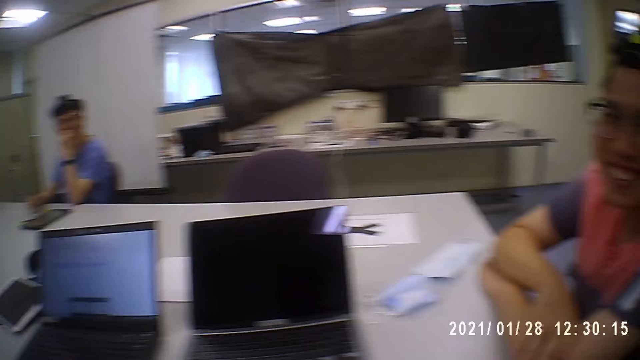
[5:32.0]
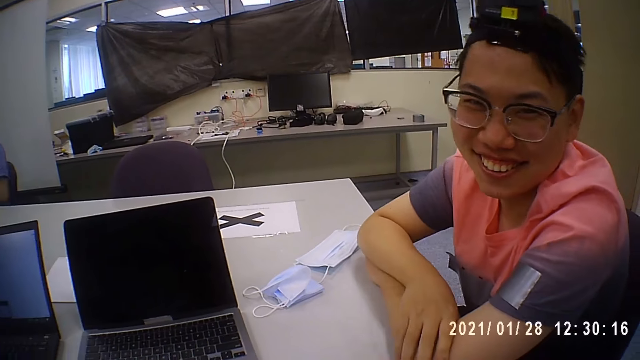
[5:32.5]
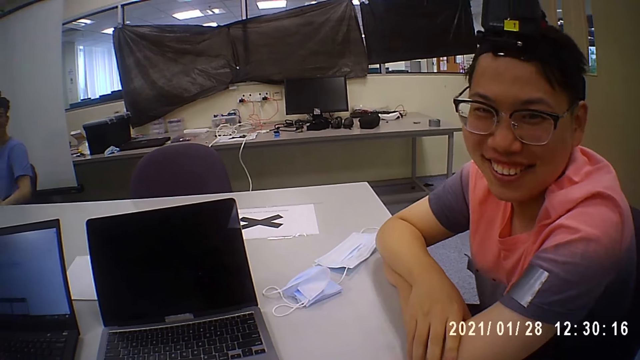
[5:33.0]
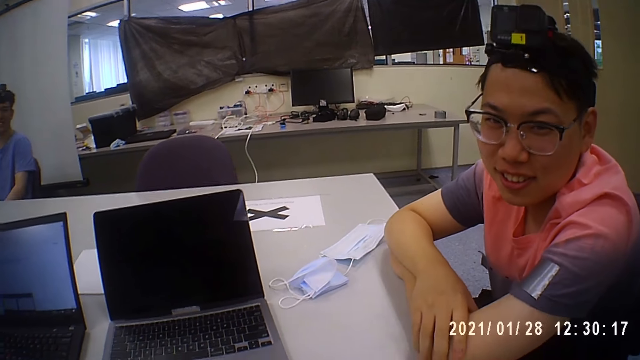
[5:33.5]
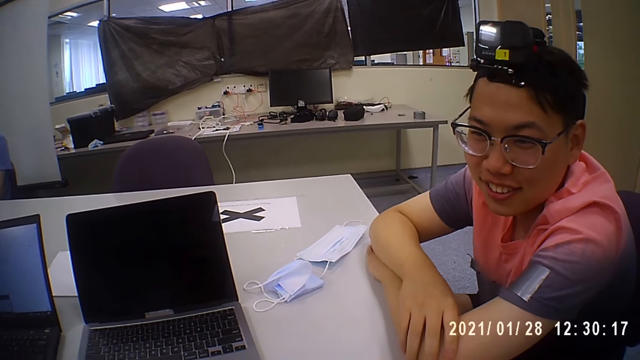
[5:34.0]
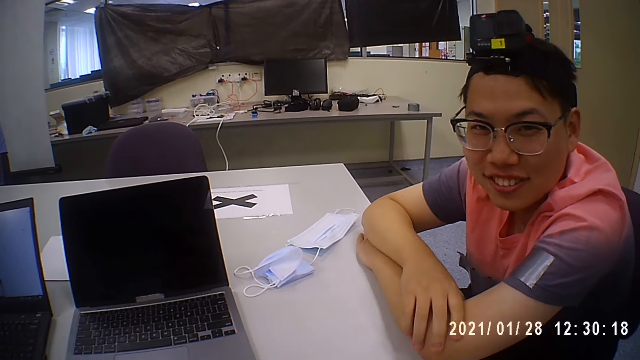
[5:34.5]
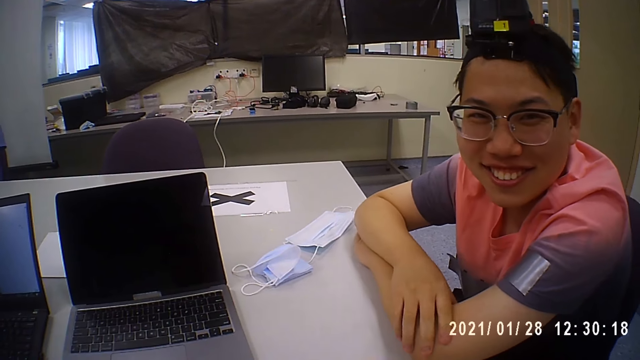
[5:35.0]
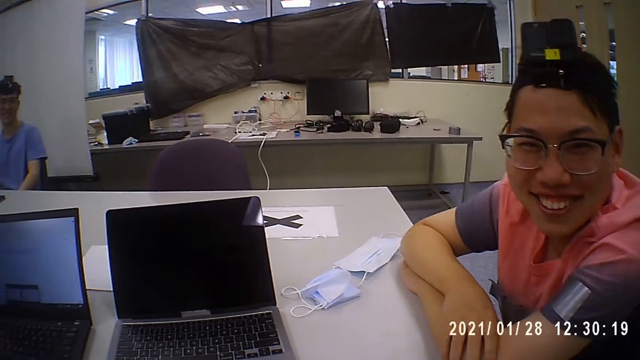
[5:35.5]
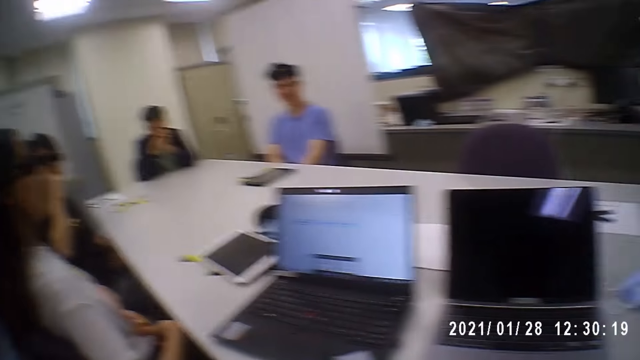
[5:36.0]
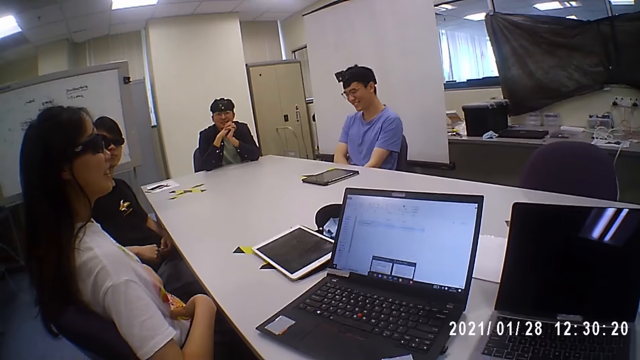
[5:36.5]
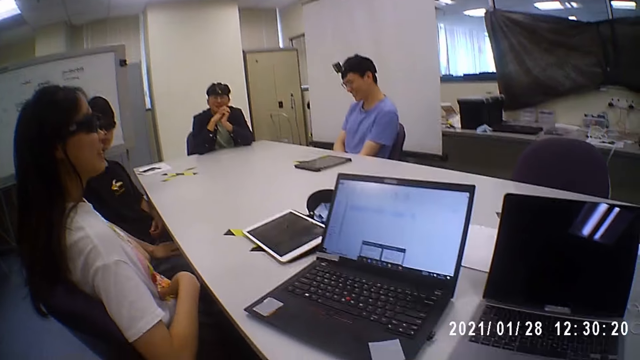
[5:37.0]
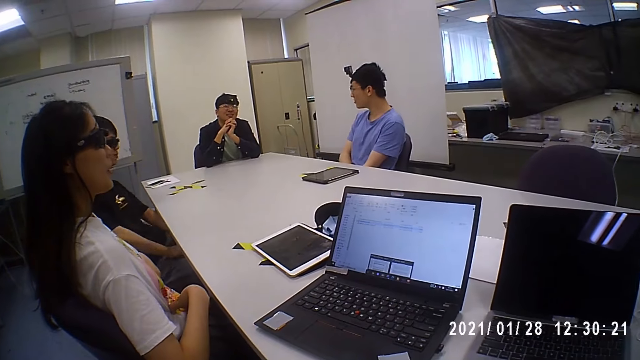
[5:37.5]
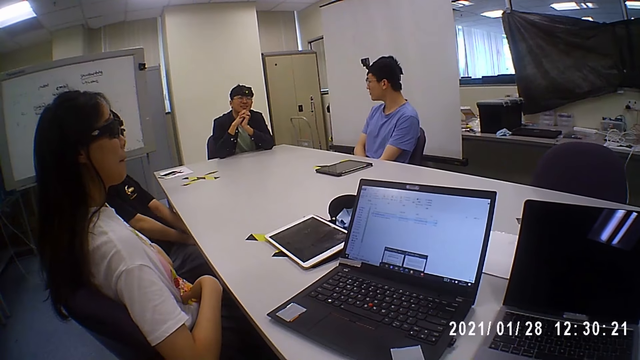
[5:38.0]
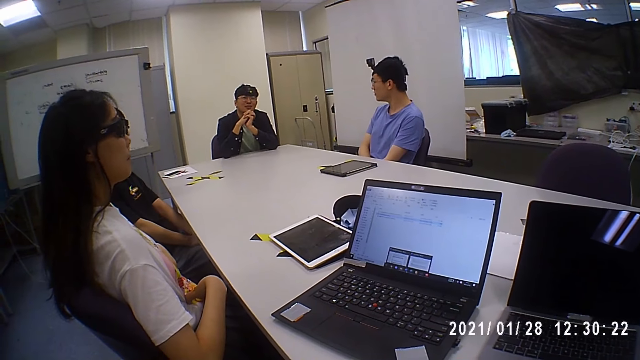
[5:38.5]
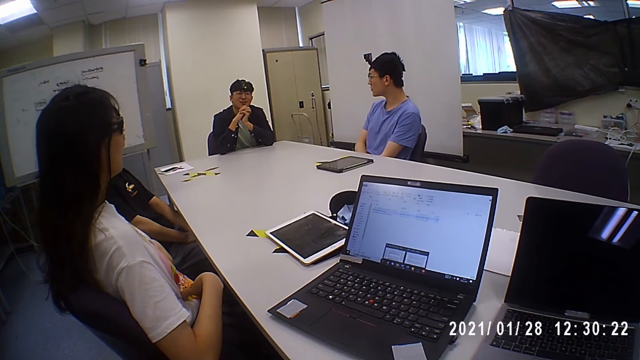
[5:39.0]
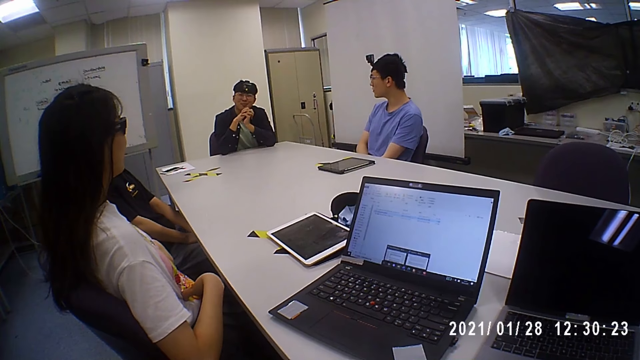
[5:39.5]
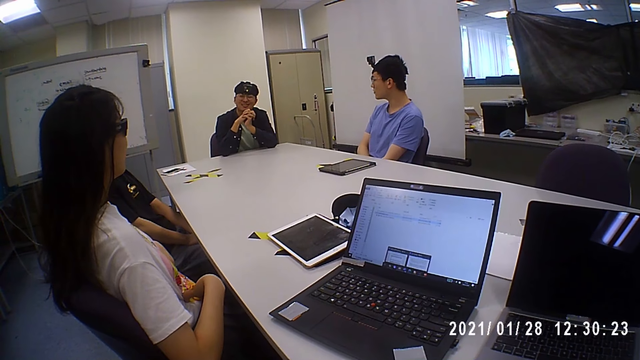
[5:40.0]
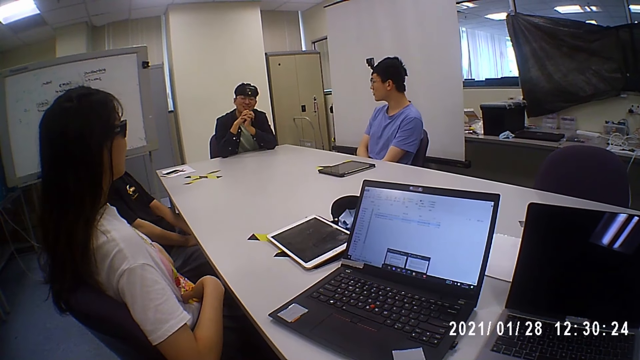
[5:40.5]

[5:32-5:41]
The camera wearer interacts with a man. They look around the room. A person interacts with the camera wearer. Another man interacts with people in the bench.

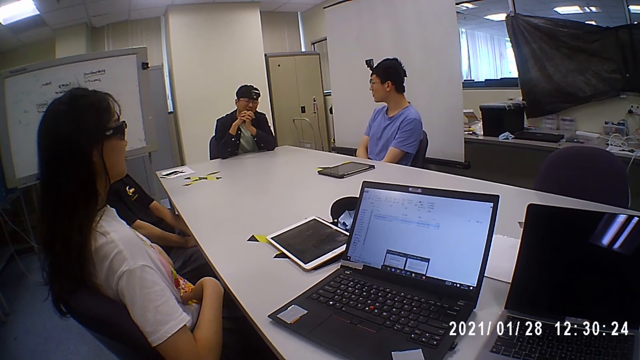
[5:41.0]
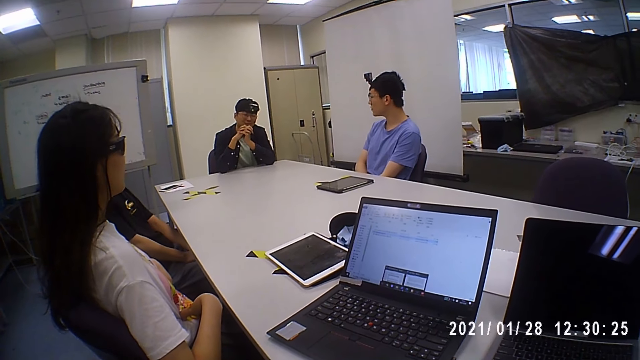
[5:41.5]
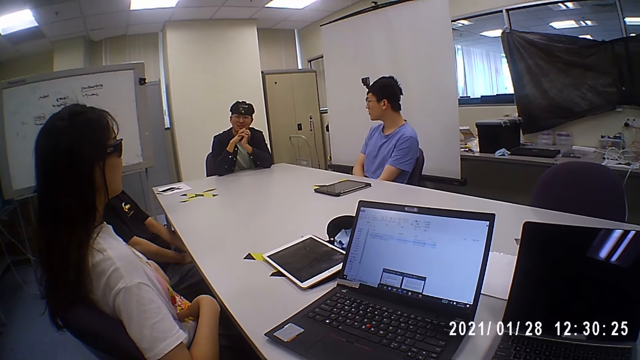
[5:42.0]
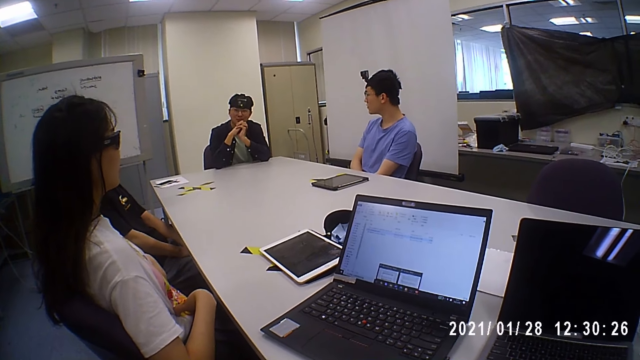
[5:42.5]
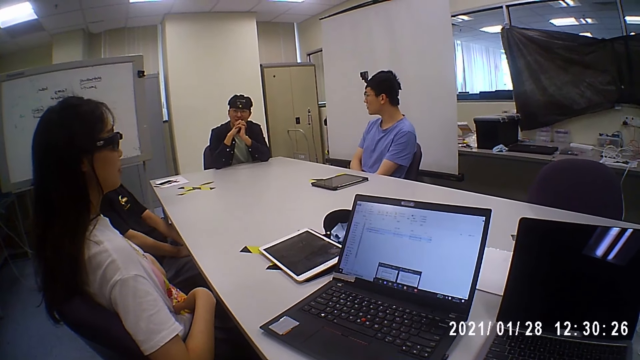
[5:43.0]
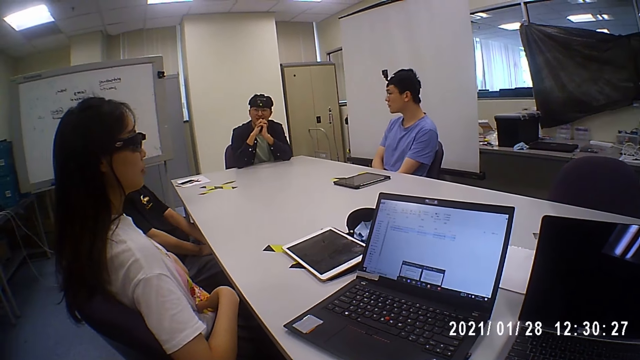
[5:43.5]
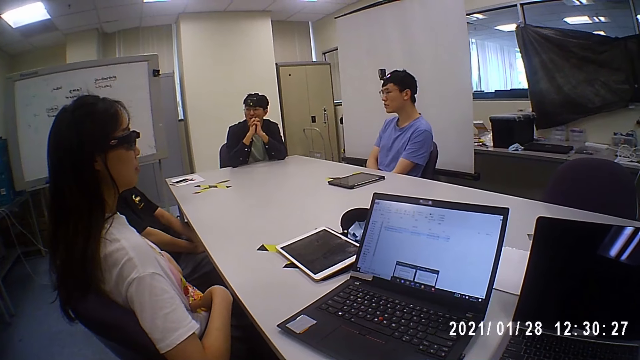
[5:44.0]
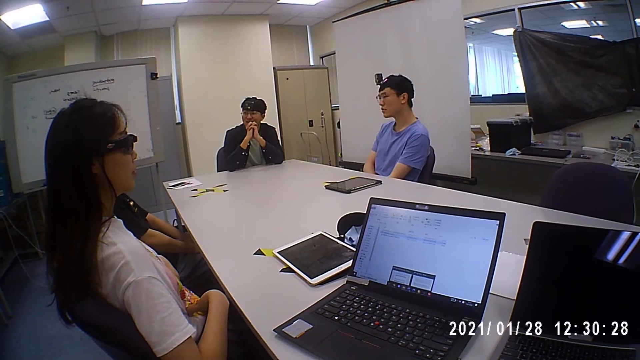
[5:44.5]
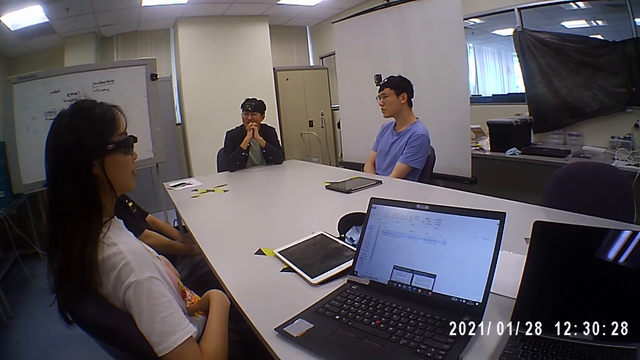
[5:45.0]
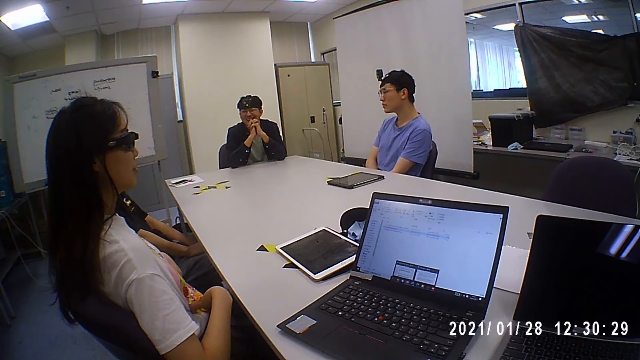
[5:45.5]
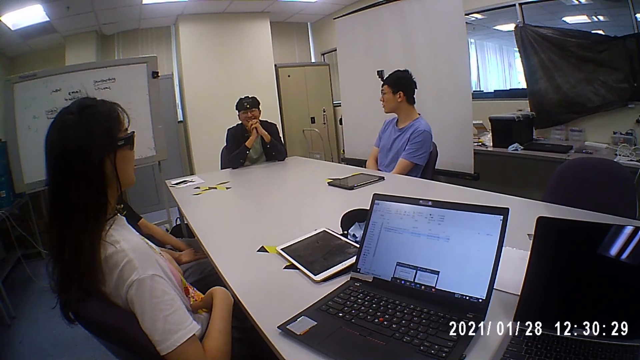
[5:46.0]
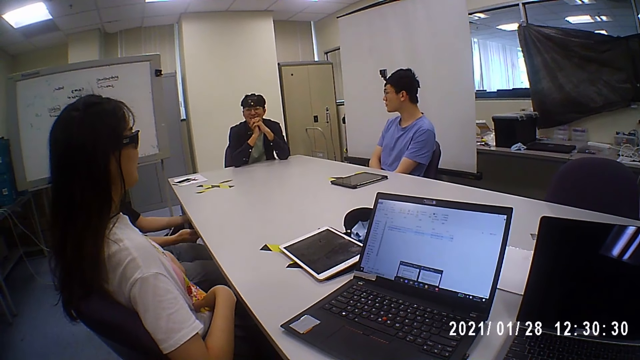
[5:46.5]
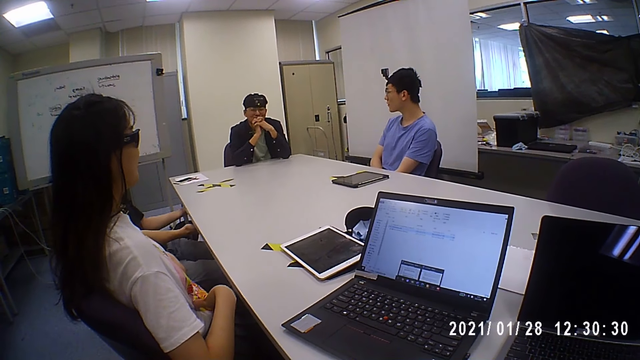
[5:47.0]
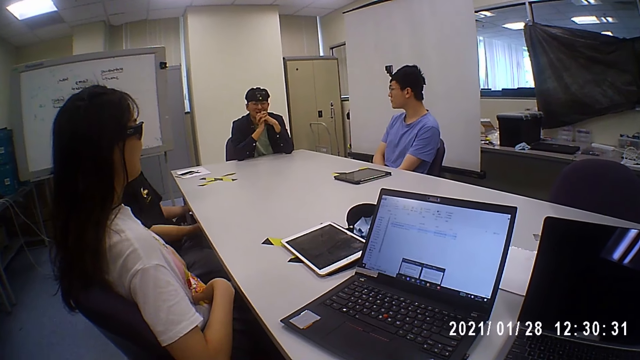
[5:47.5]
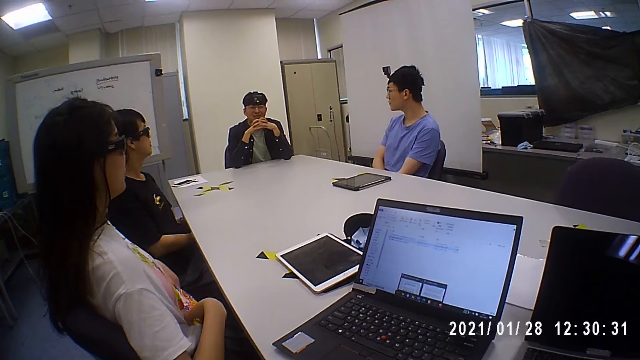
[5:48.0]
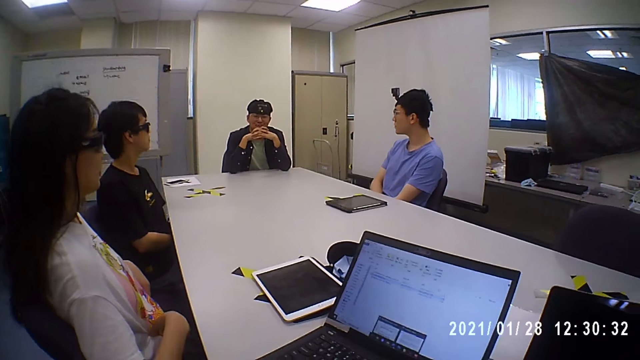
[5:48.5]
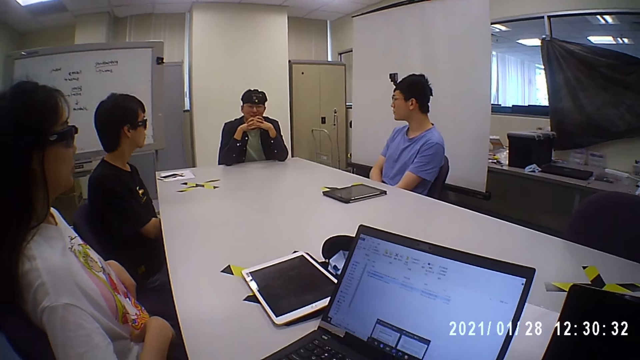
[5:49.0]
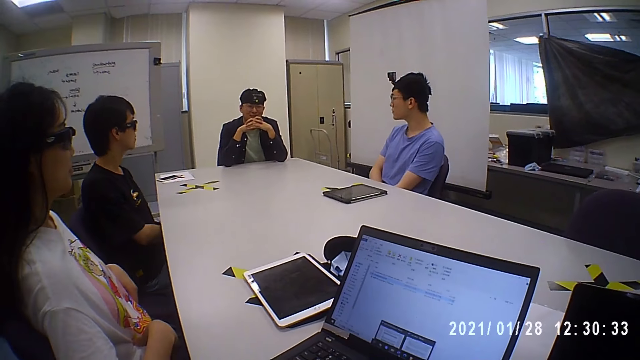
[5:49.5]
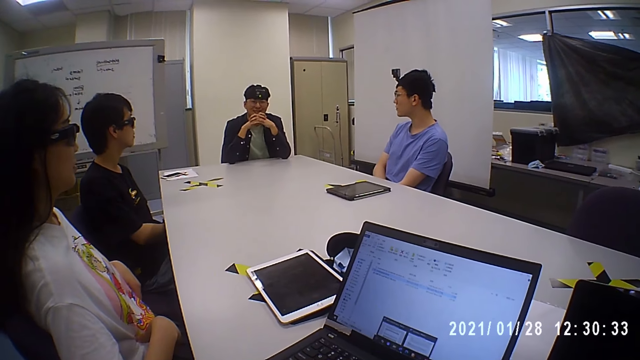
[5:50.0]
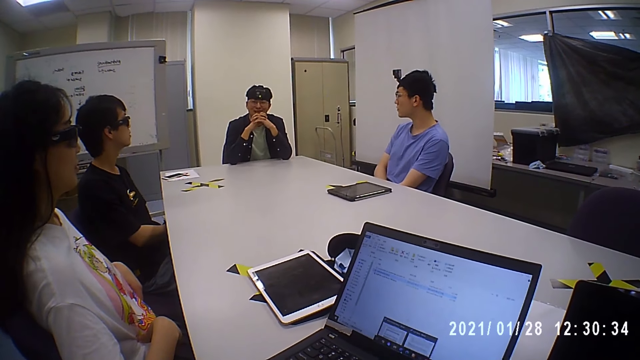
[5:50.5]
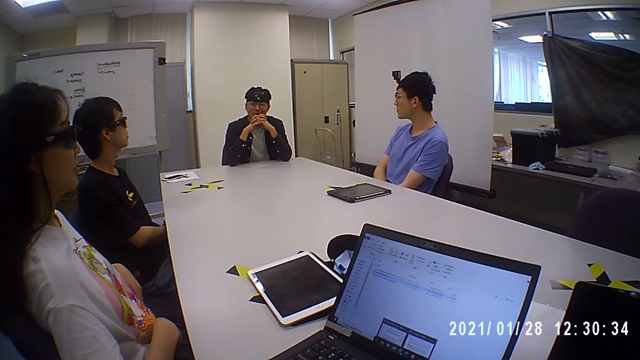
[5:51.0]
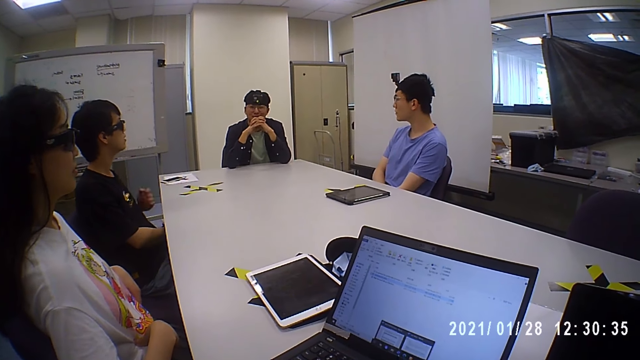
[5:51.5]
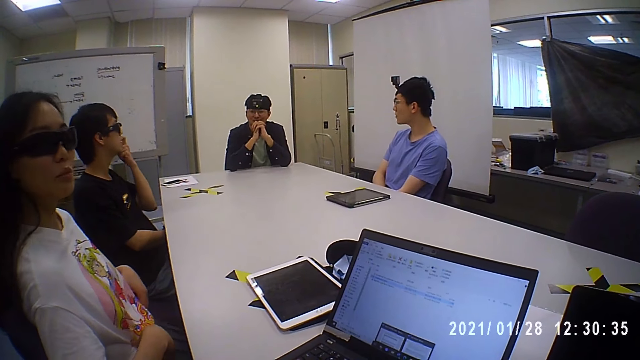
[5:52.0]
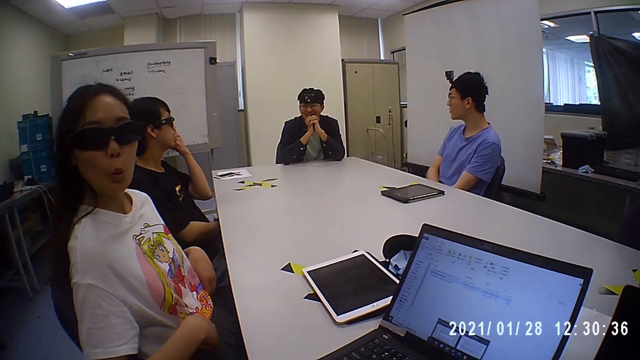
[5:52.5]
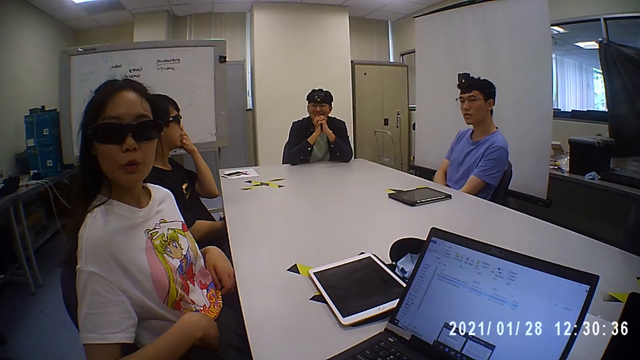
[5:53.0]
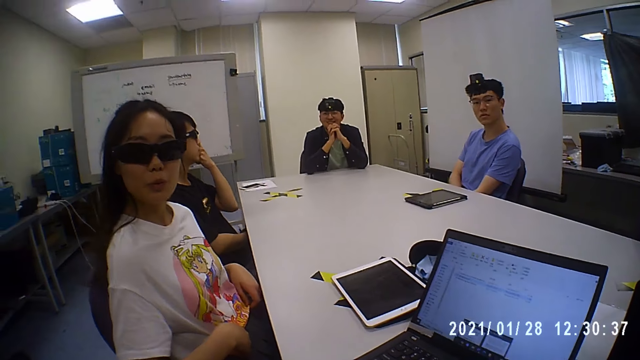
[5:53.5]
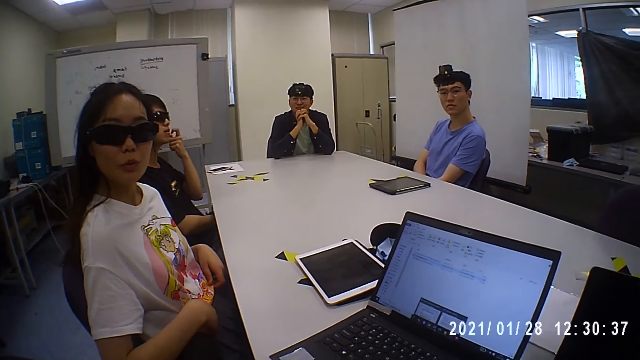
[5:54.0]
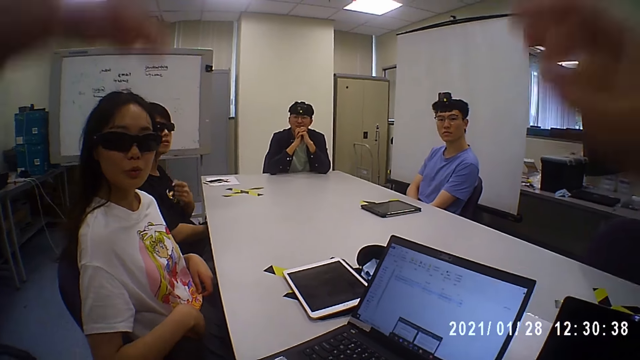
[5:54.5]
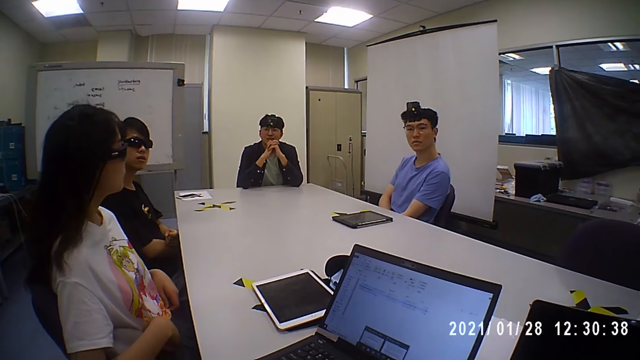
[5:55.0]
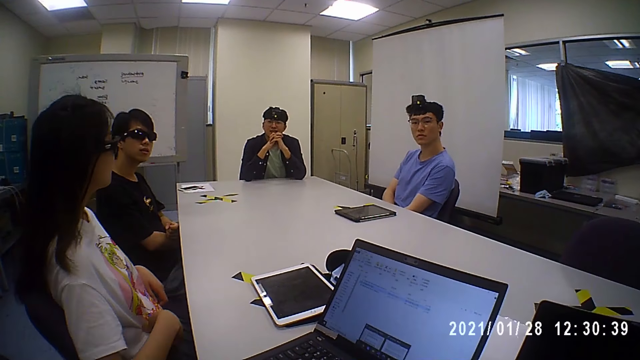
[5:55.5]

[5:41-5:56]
The camera wearer interacts with people in the room. A man interacts with people in the bench. The camera wearer interacts with people in the room.
